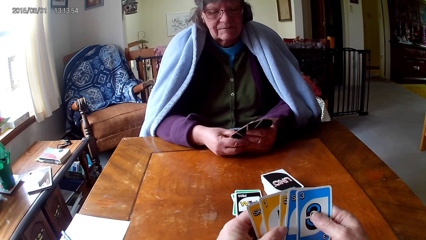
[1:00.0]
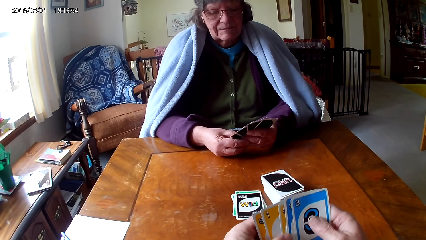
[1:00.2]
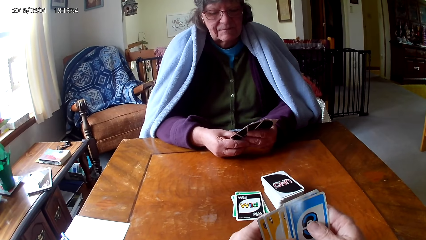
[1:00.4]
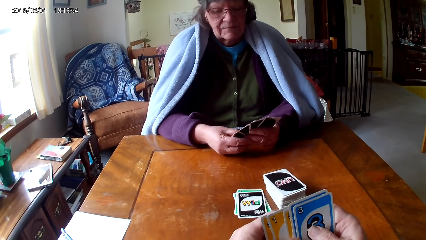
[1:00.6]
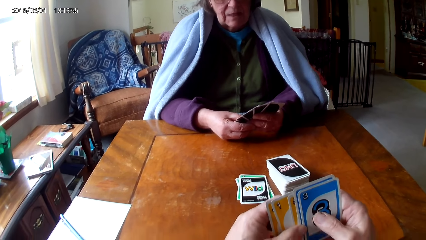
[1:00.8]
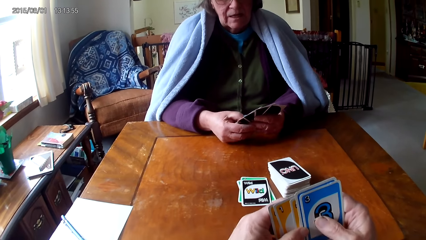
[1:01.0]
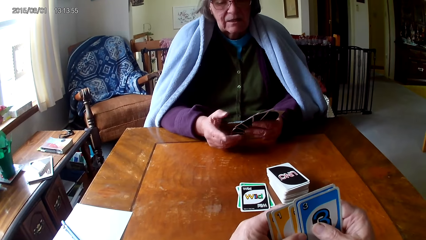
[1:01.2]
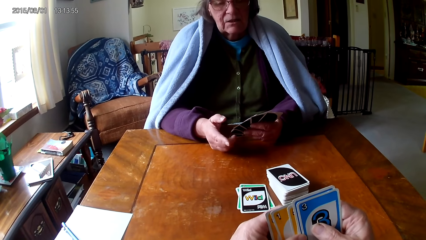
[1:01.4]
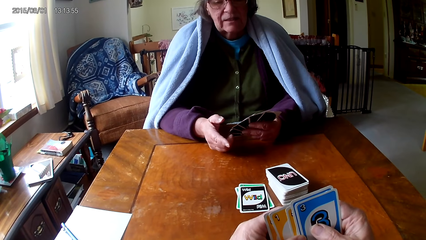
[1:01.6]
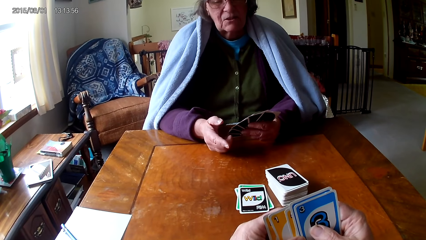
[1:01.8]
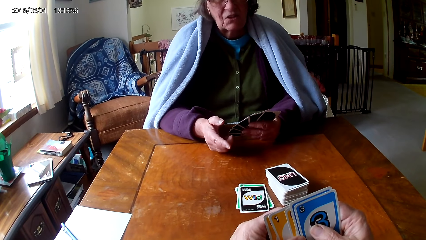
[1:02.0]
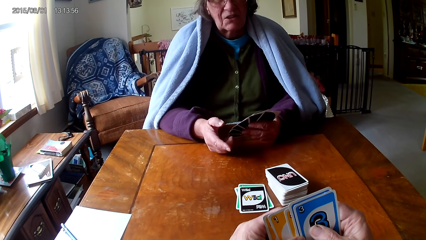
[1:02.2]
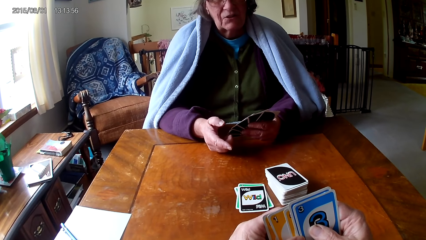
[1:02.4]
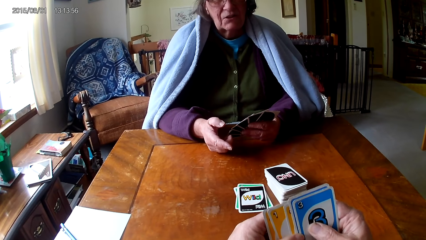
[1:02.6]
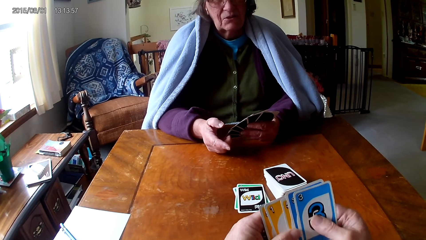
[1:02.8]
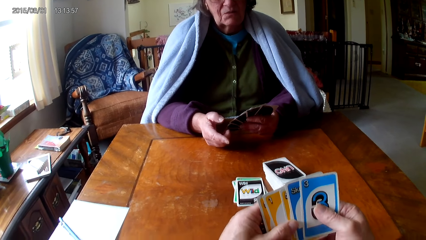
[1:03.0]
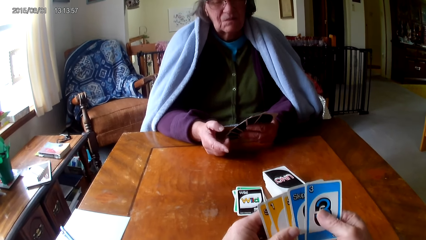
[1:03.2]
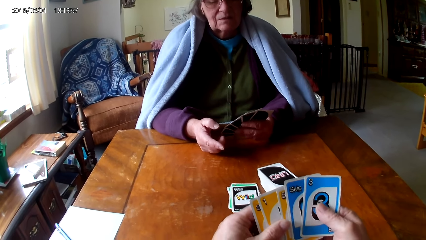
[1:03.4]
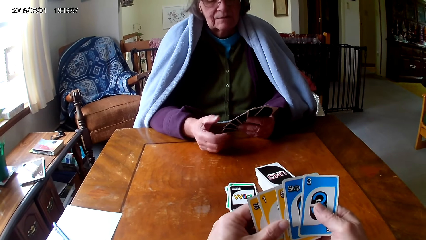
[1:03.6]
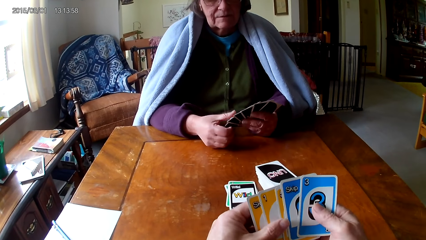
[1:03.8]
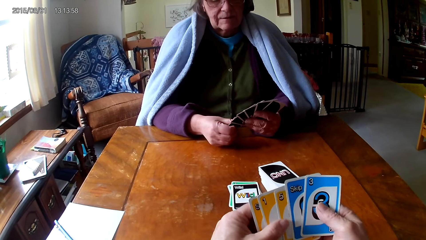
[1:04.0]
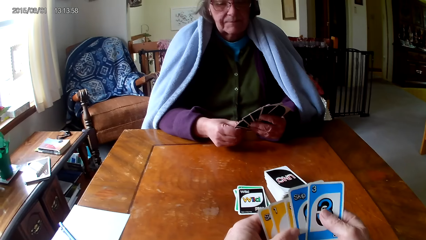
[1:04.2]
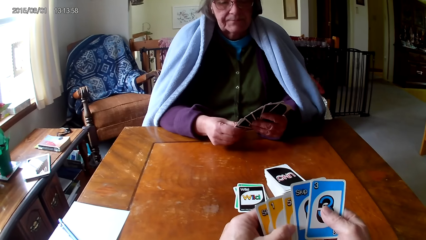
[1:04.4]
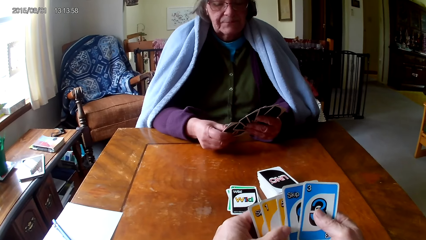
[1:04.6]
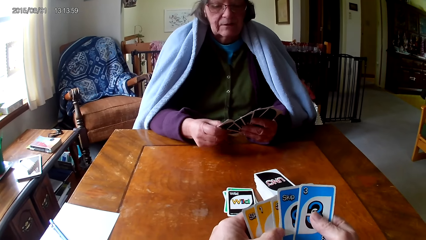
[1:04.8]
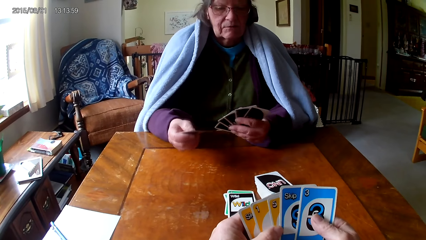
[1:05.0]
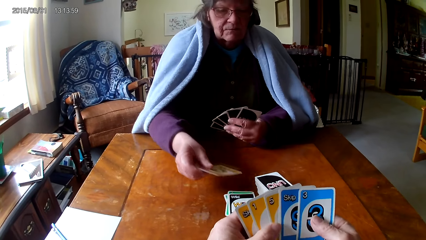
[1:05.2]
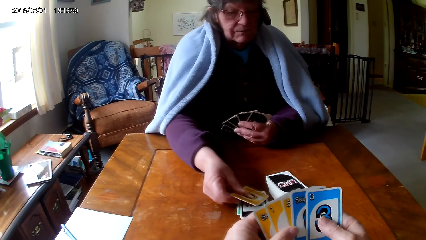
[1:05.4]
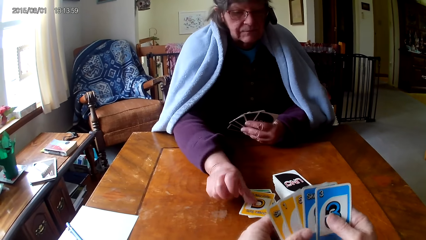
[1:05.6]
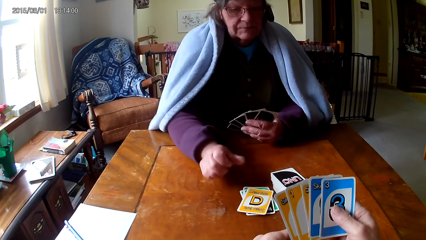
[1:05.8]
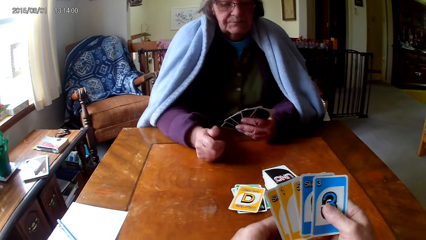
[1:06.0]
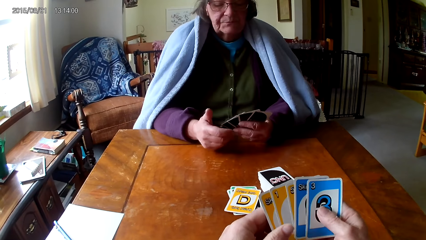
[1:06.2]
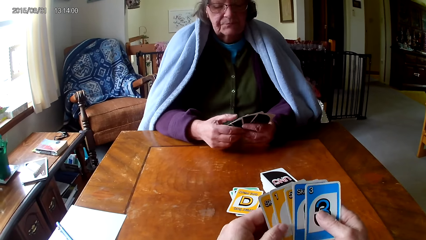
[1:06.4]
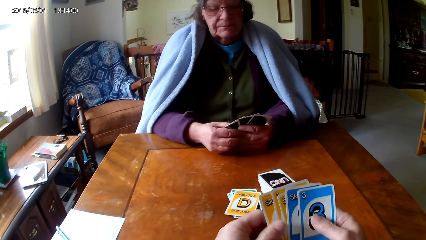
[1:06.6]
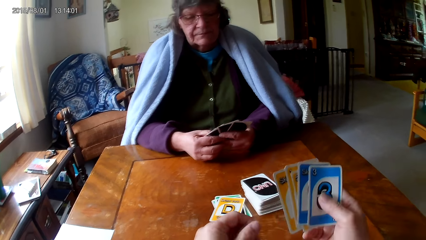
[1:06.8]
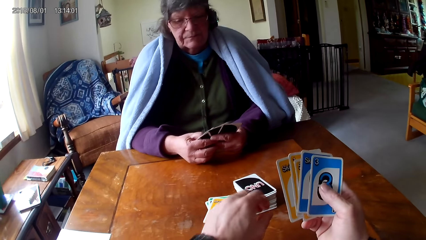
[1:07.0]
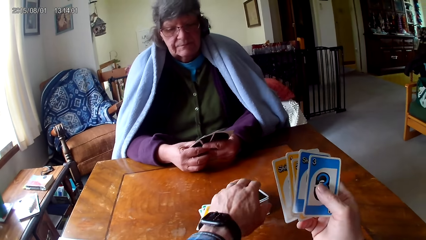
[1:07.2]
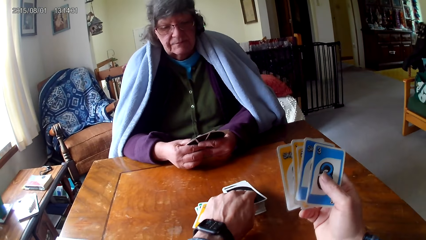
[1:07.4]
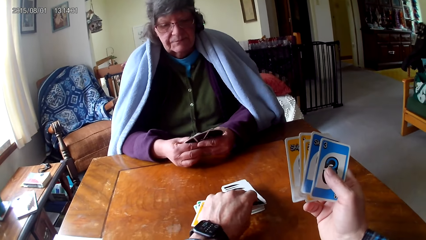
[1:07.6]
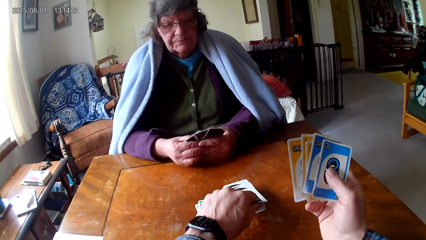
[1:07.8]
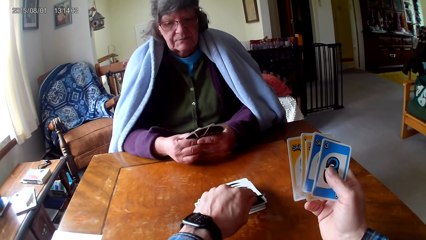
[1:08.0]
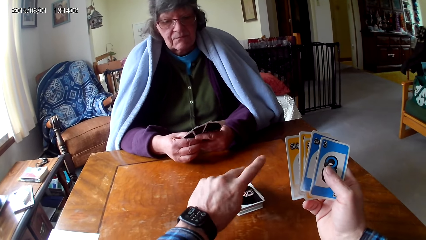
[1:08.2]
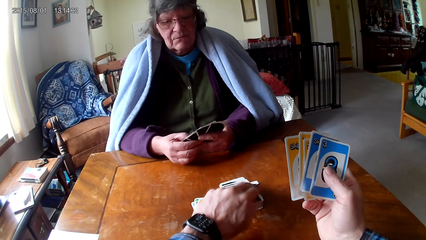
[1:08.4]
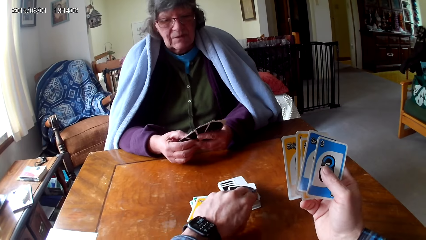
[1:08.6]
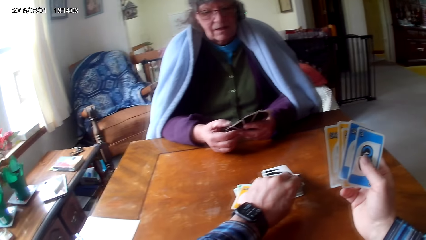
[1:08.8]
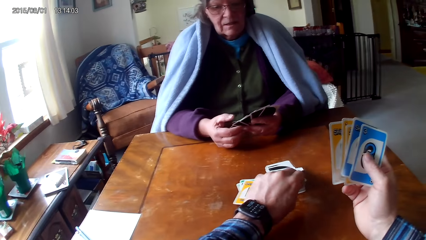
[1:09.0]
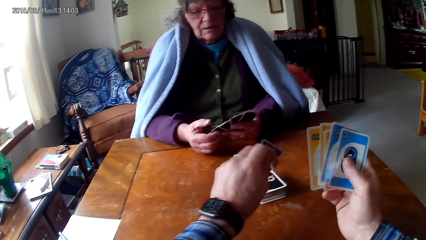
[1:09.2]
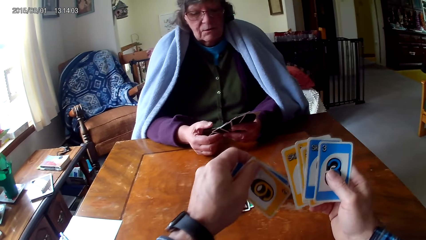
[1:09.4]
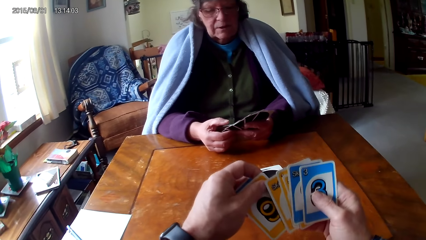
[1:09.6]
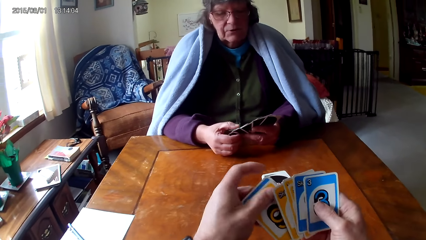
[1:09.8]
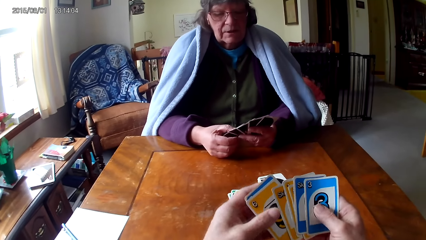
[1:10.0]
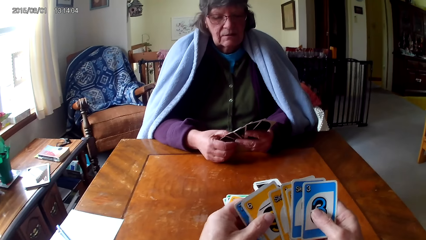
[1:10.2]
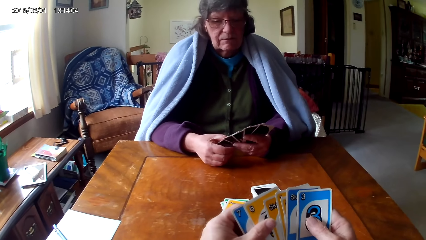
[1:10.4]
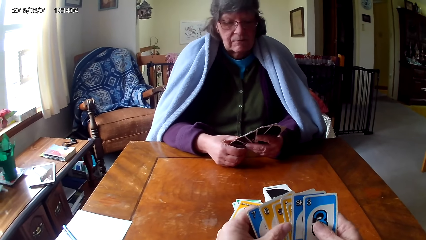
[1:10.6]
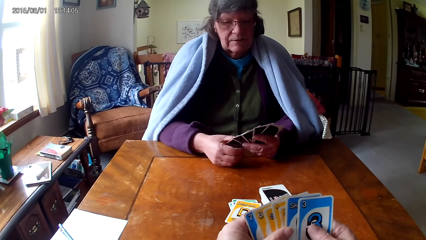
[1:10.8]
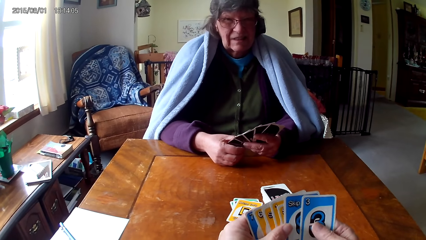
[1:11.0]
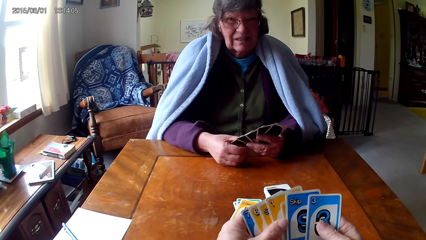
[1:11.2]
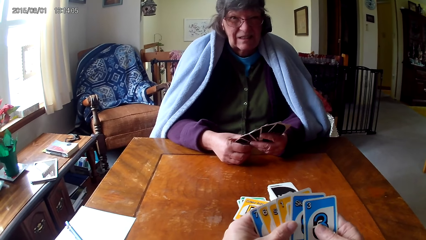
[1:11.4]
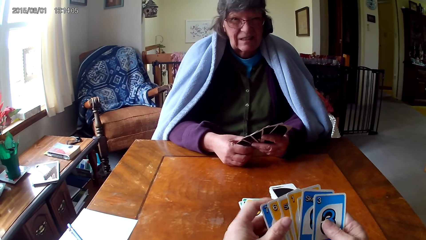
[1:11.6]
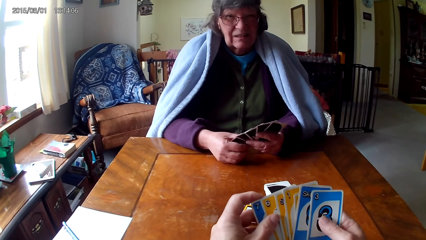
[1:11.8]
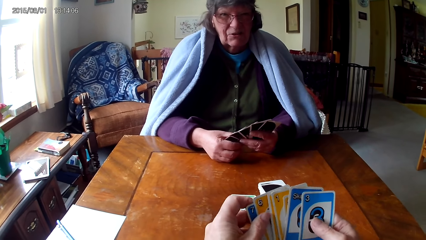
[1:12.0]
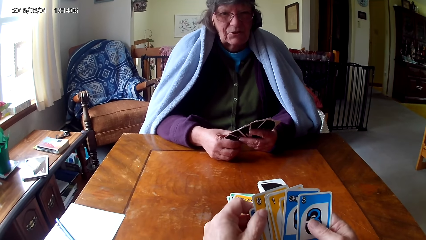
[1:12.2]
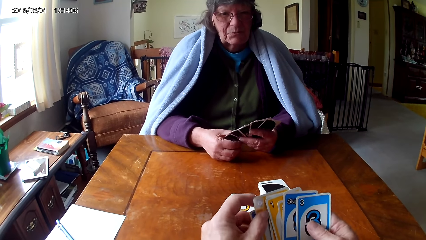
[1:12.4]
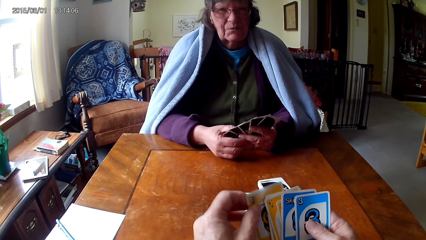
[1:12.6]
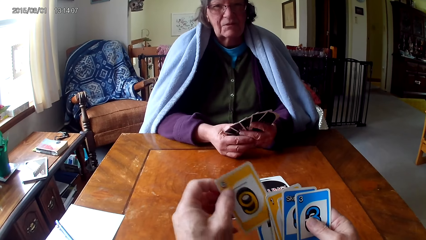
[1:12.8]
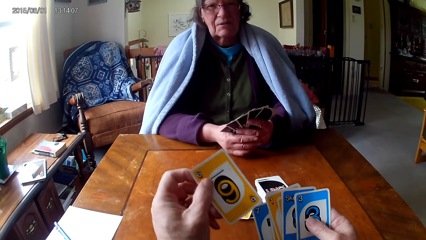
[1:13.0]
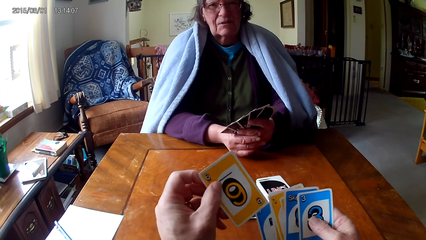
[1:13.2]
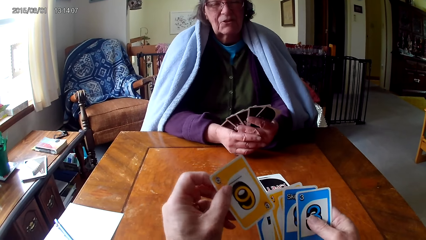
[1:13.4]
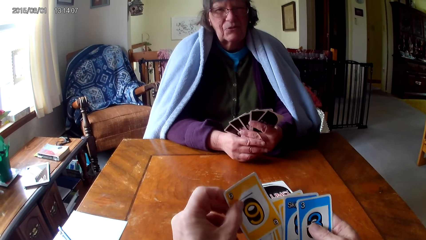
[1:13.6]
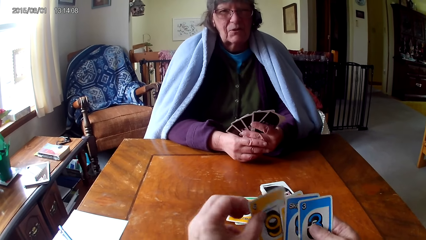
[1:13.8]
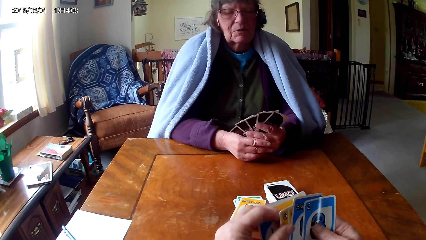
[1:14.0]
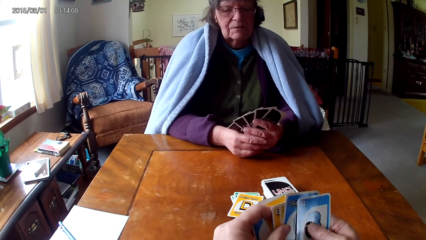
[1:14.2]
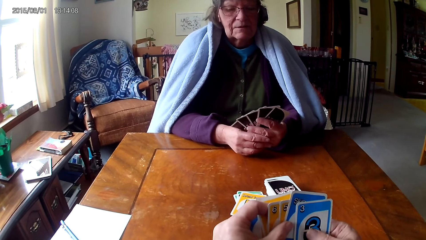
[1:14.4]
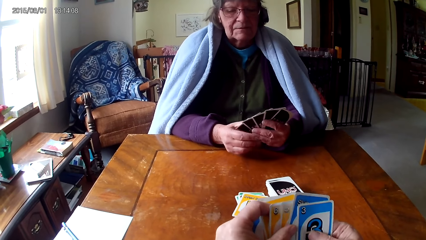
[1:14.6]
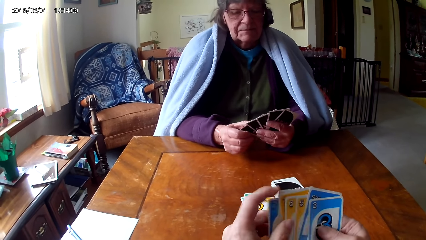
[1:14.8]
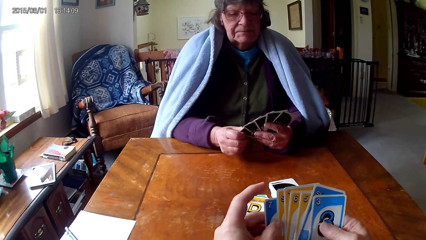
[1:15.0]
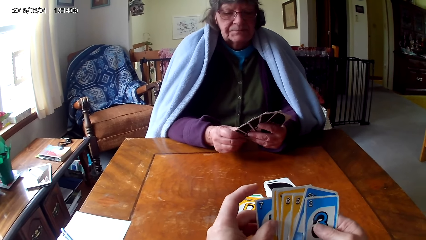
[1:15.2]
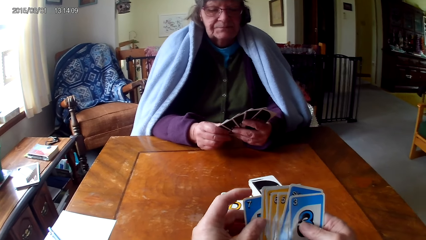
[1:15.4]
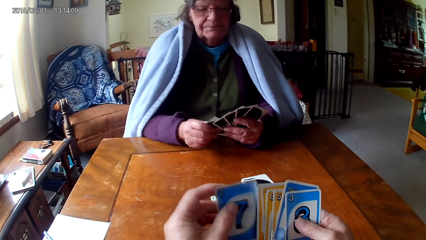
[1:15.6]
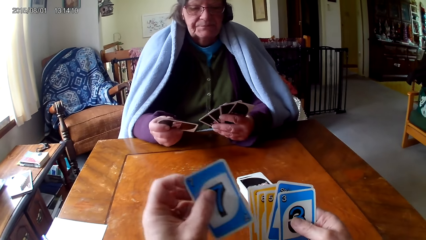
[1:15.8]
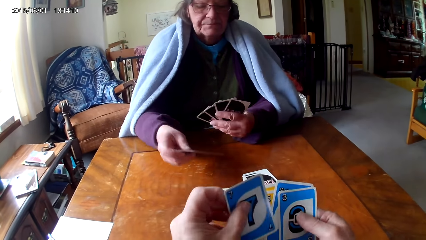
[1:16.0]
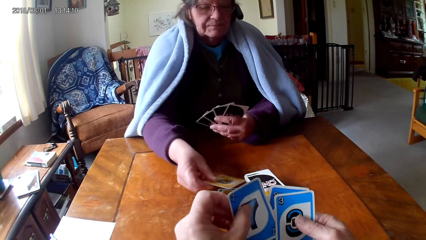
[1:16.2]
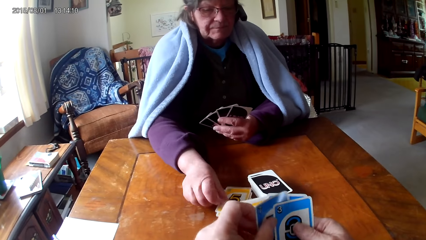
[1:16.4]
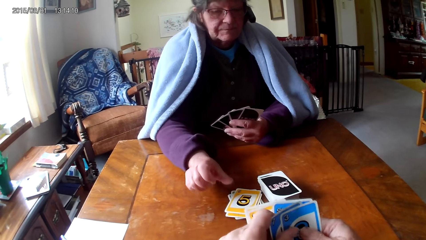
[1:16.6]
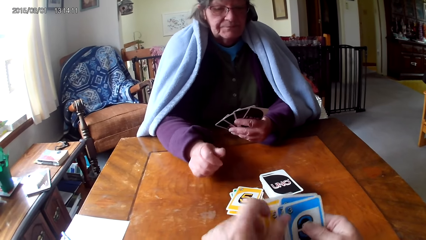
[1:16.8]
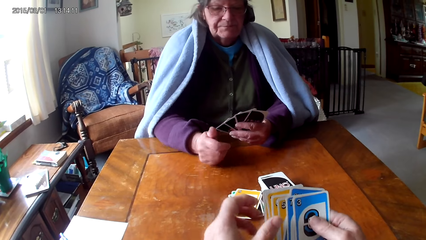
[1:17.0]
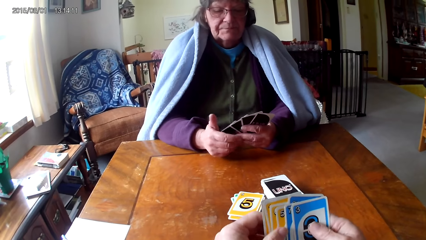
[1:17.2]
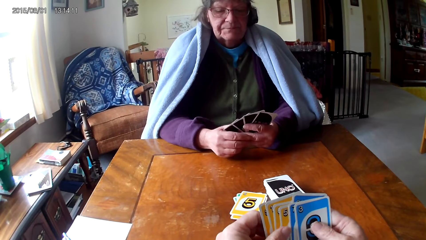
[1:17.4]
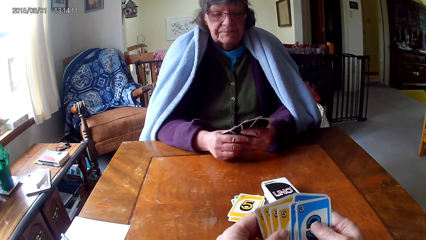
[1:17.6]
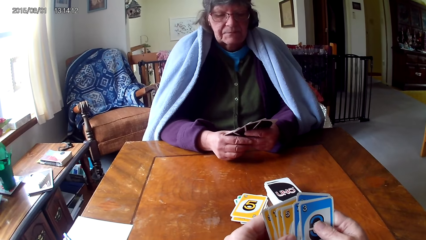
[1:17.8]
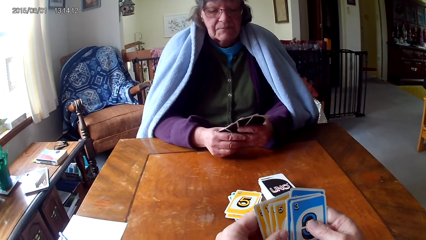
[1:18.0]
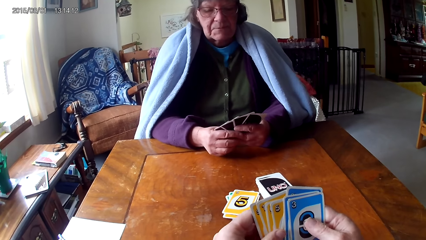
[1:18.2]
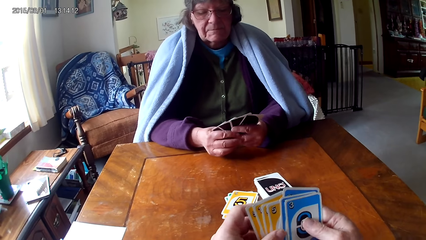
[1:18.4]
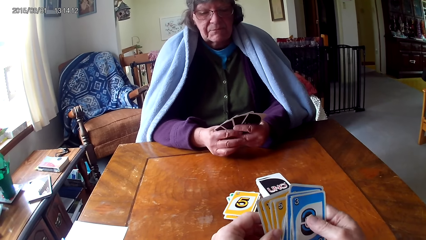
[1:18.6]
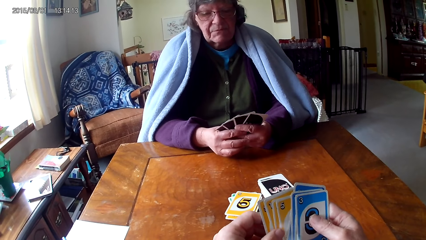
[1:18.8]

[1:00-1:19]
A man gestures her hand and holds the cards with both hands. The camera wearer checks the cards. The man puts the card on a card on the table and holds the cards with both hands. The camera wearer pulls his hand off the card and picks up a card. He picks up a card again. He holds the cards with both hands, picks up a card, puts the card between the cards, holds the cards with both hands, talks to the man, checks the cards and picks up a card. The man puts the card on a card. The camera wearer puts the card between the cards. The man holds the cards with both hands.
